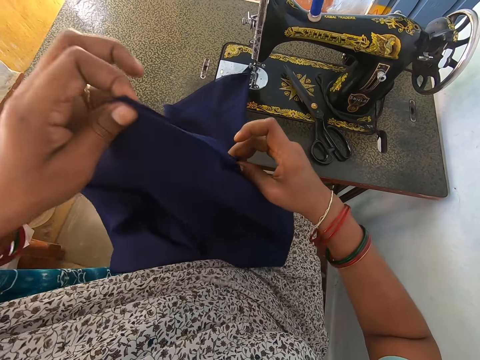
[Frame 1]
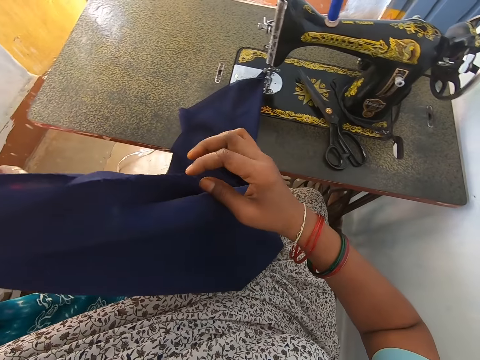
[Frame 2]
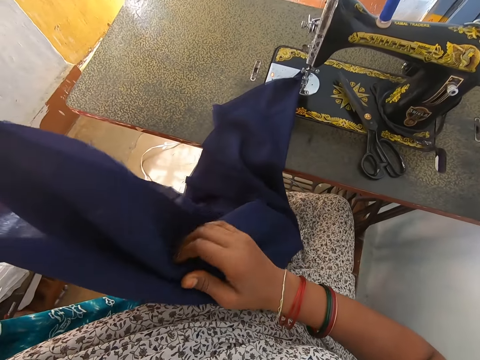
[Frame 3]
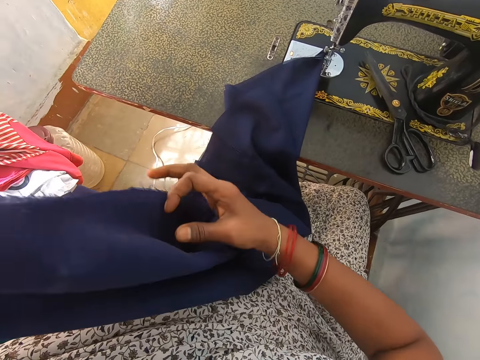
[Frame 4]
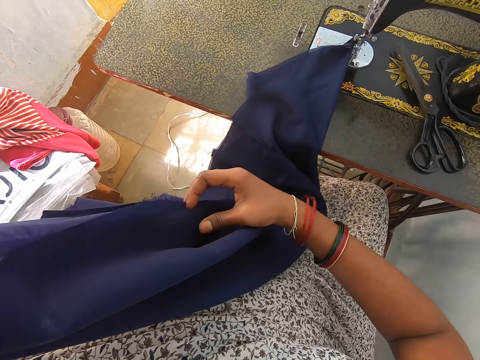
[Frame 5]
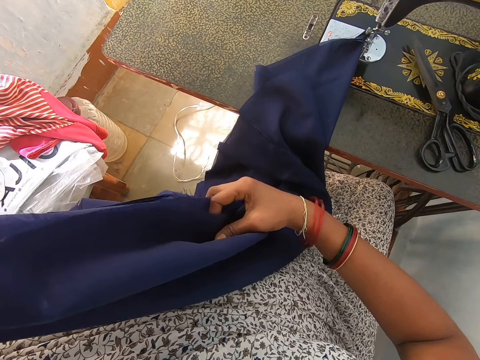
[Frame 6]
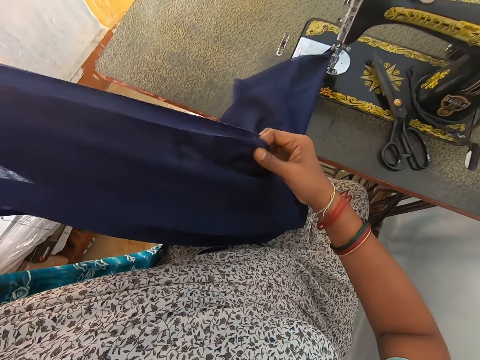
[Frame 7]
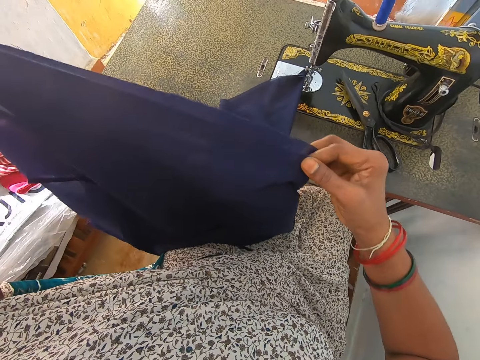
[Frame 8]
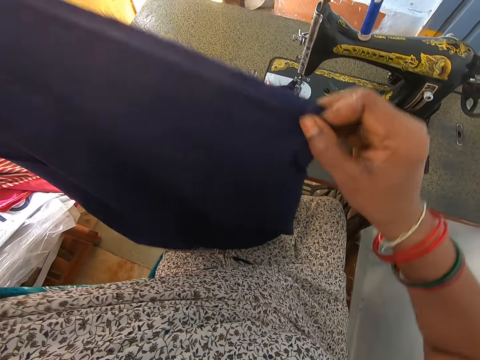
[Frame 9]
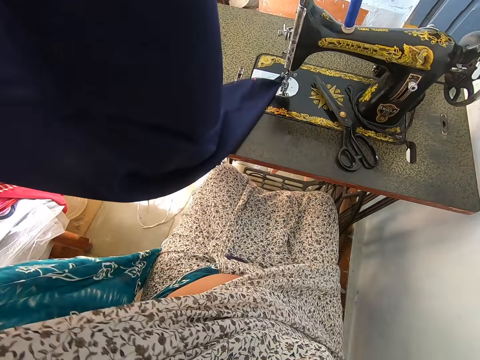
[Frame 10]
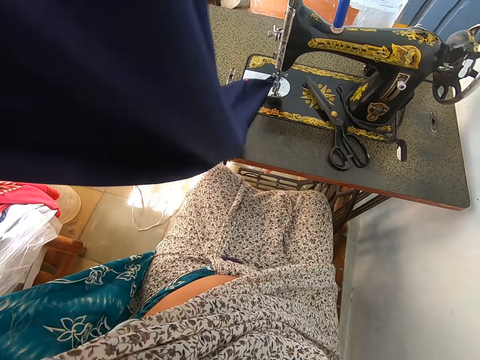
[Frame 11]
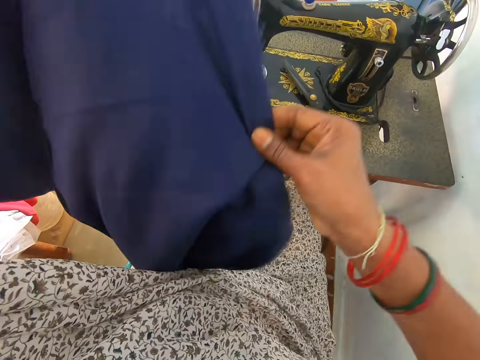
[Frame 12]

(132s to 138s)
The camera wearer puts the cloth on the sewing machine.

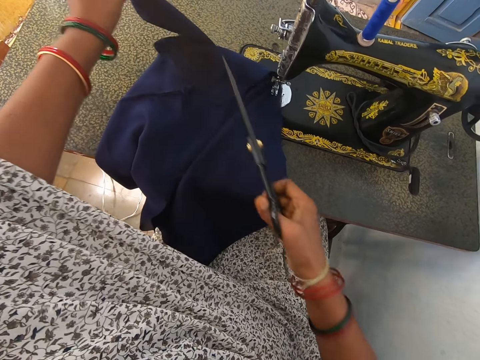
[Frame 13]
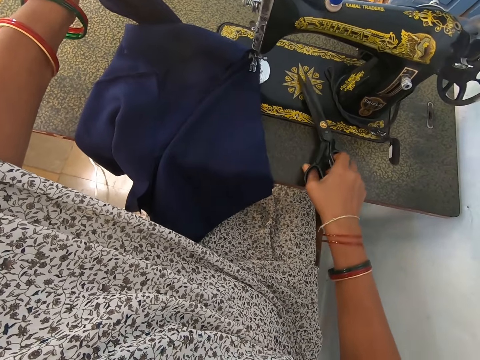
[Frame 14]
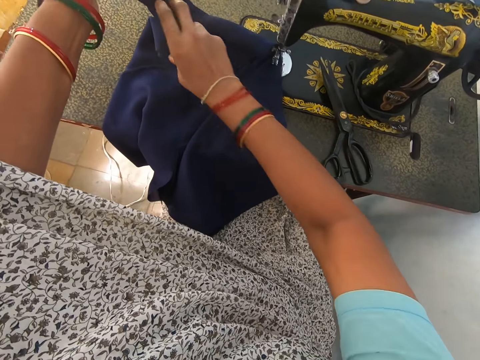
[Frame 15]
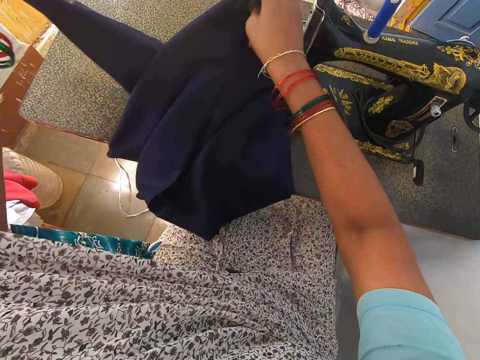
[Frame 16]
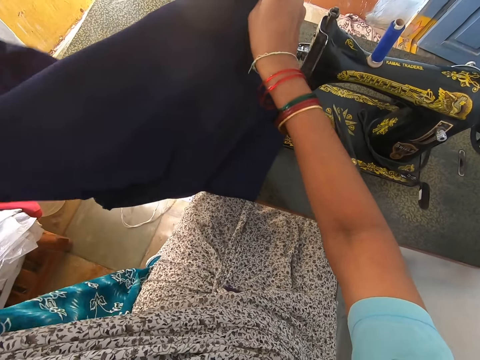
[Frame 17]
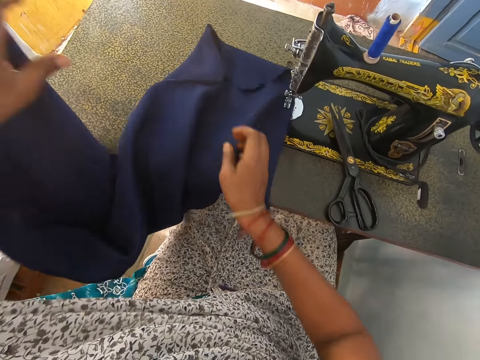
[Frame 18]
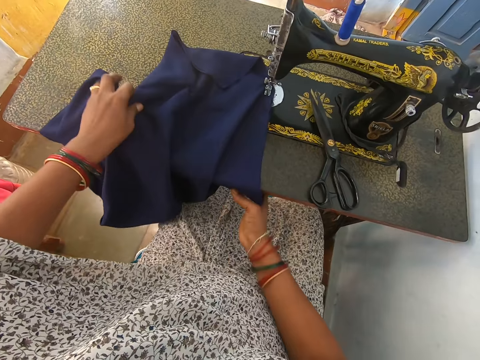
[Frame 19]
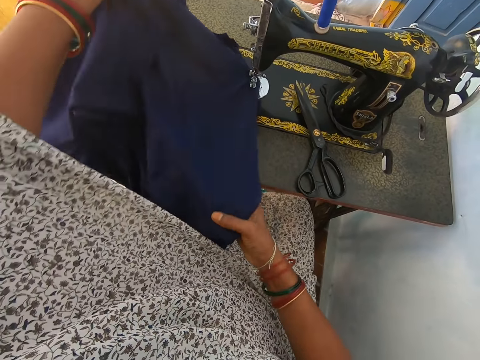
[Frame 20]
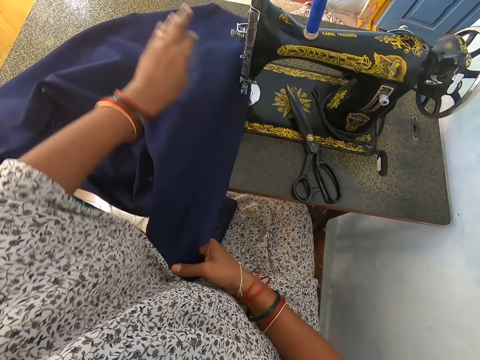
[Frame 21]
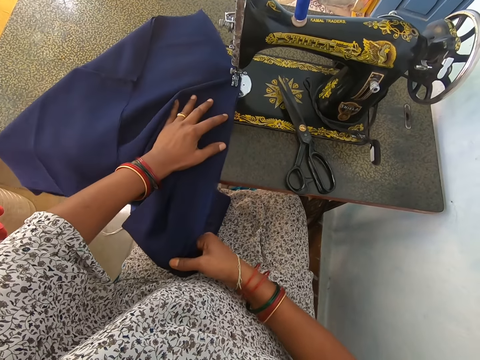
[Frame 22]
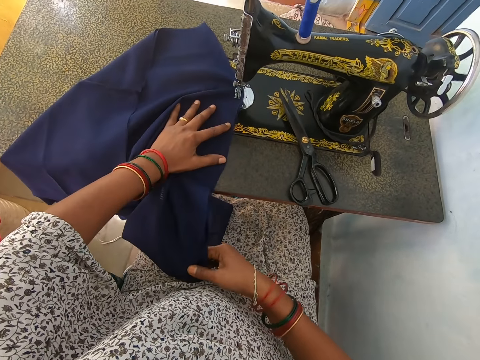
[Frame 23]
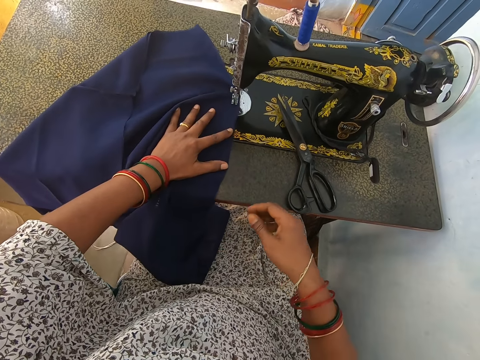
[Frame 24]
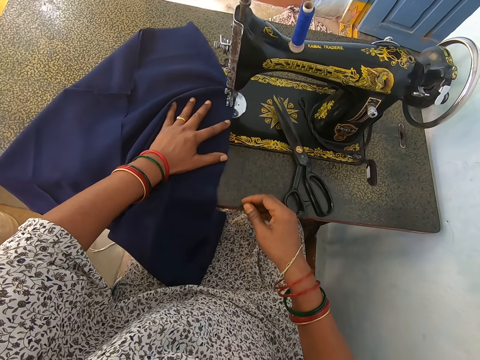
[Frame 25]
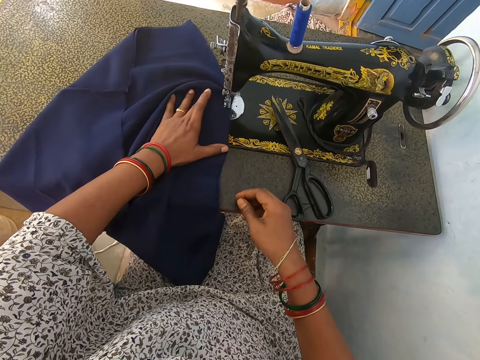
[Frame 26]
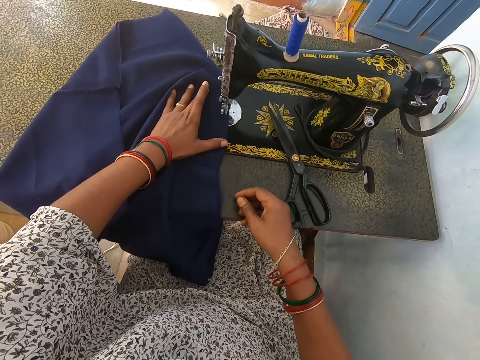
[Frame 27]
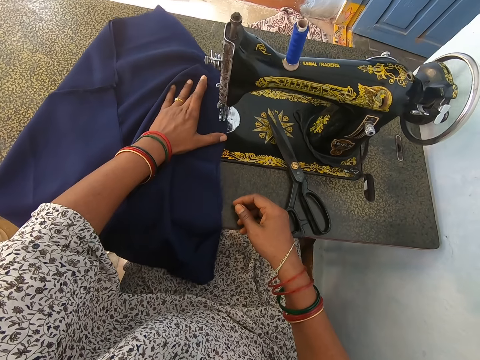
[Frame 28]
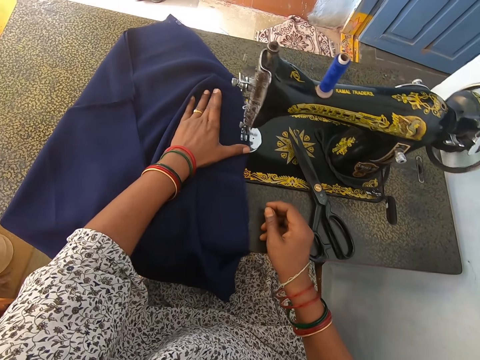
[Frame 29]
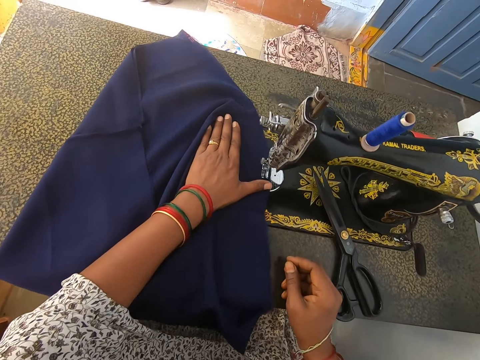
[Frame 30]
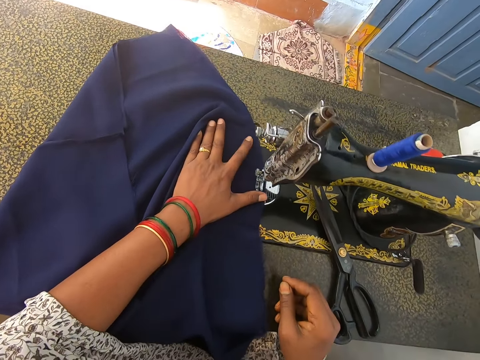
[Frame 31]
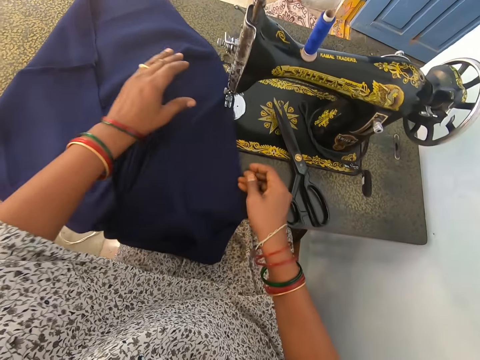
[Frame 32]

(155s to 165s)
The camera wearer puts the scissors on the sewing machine. They touch the fabric. They sew the fabric.

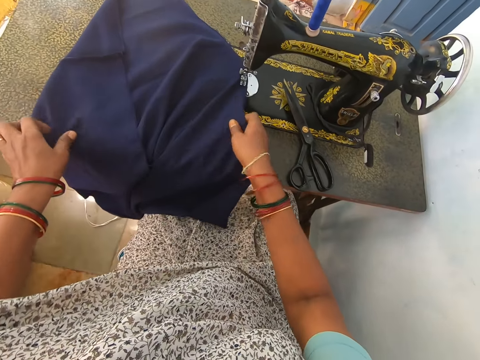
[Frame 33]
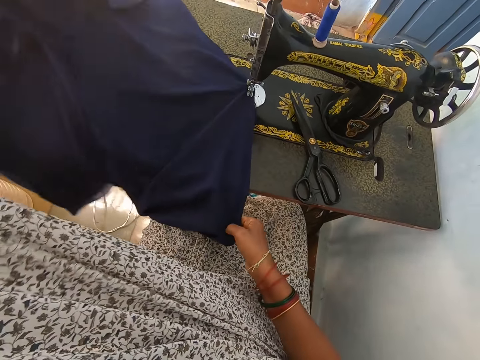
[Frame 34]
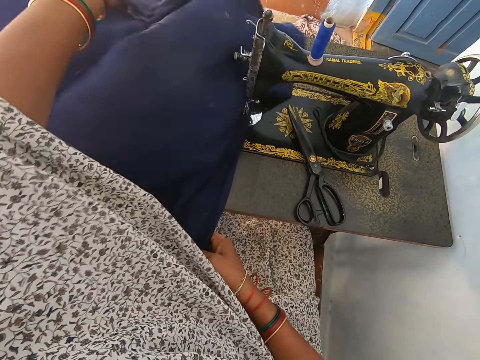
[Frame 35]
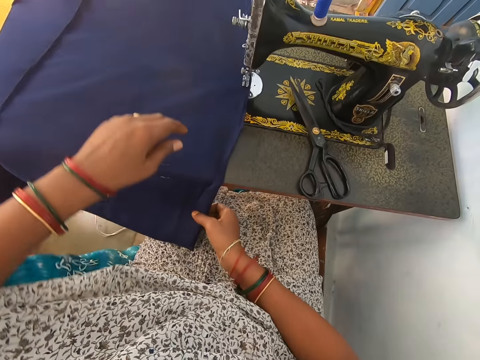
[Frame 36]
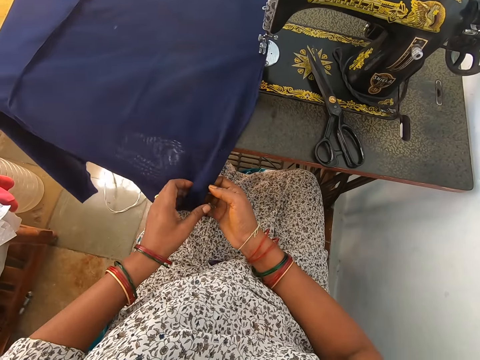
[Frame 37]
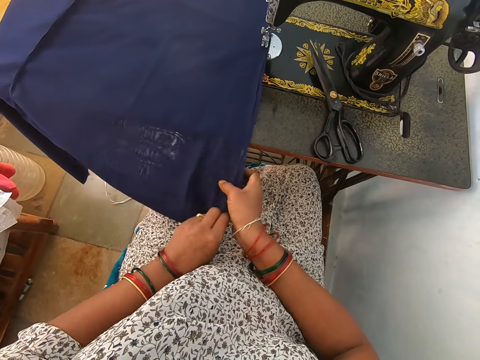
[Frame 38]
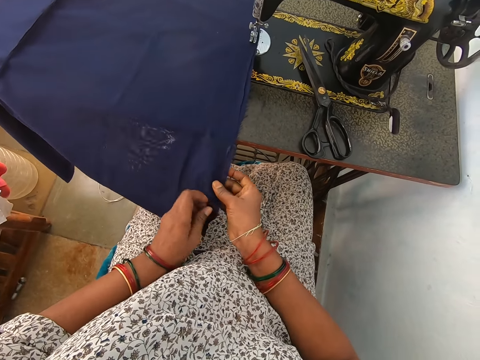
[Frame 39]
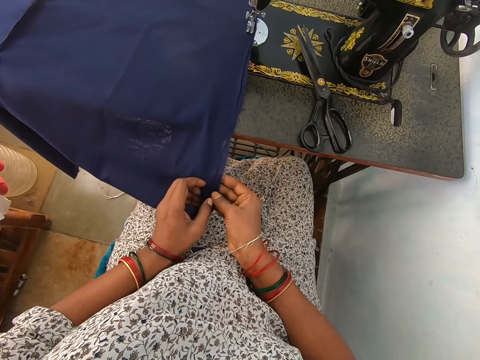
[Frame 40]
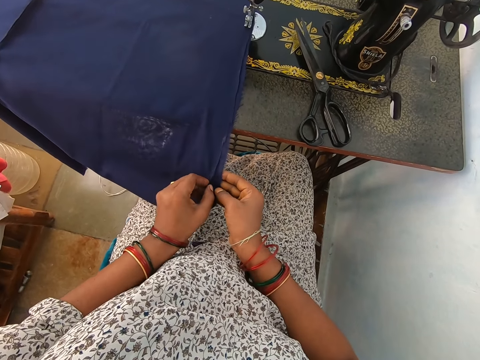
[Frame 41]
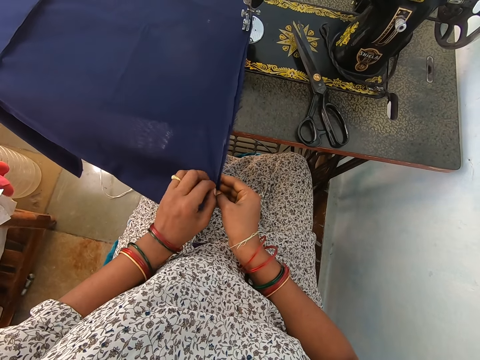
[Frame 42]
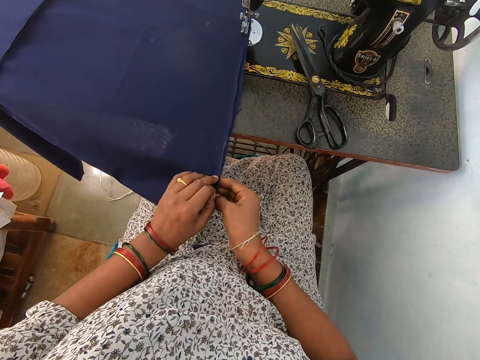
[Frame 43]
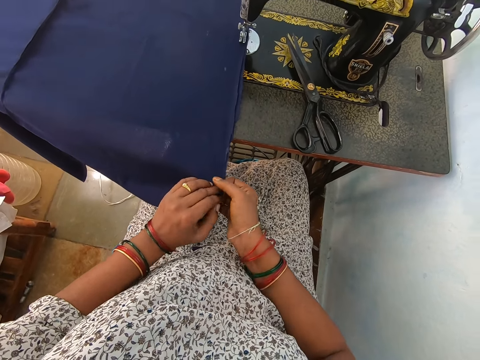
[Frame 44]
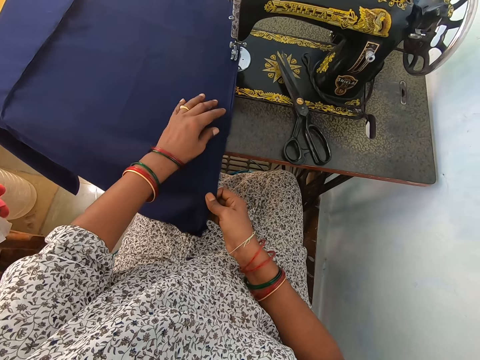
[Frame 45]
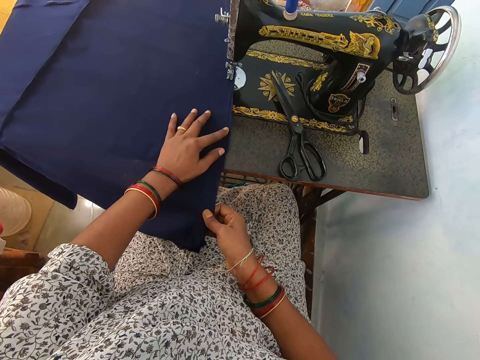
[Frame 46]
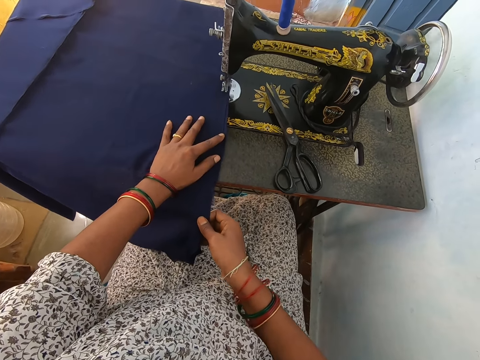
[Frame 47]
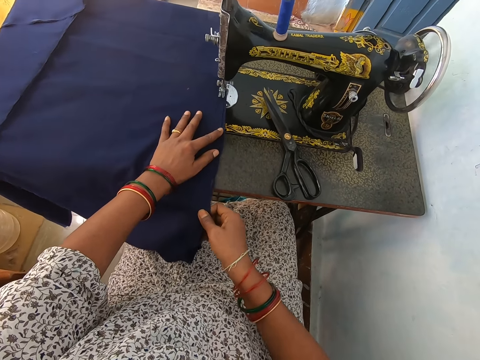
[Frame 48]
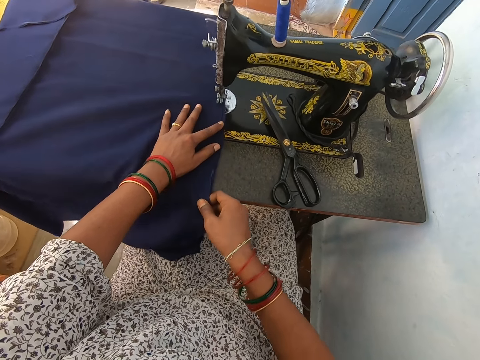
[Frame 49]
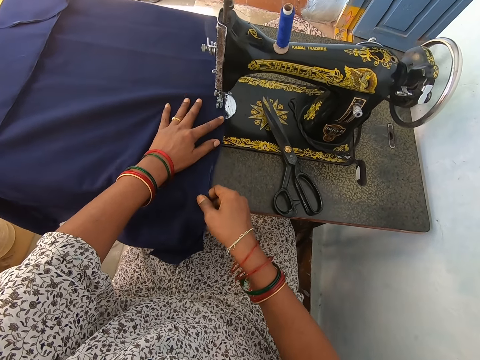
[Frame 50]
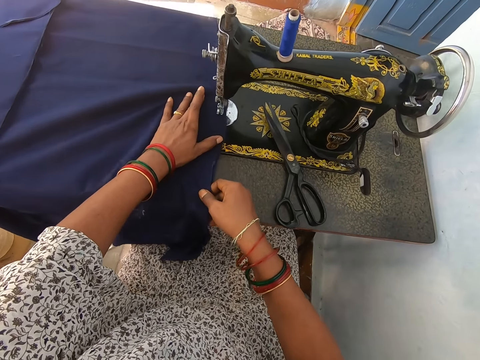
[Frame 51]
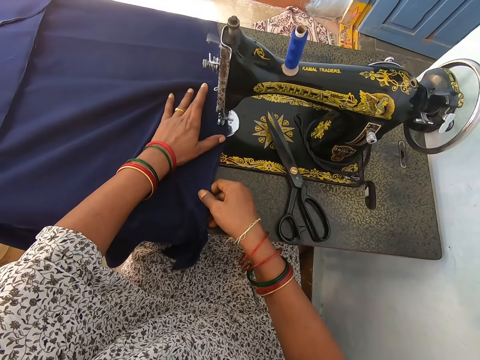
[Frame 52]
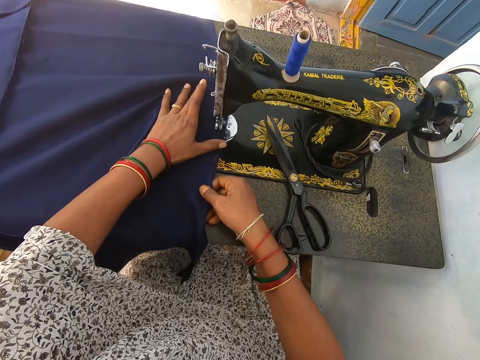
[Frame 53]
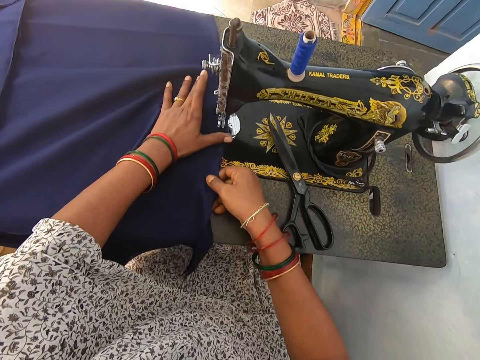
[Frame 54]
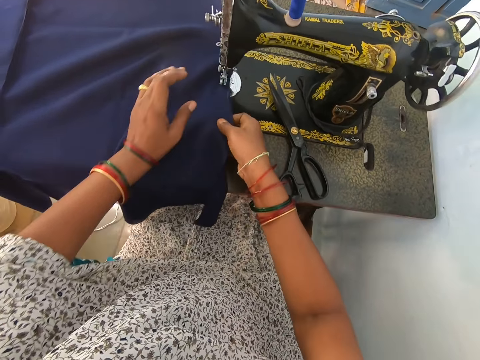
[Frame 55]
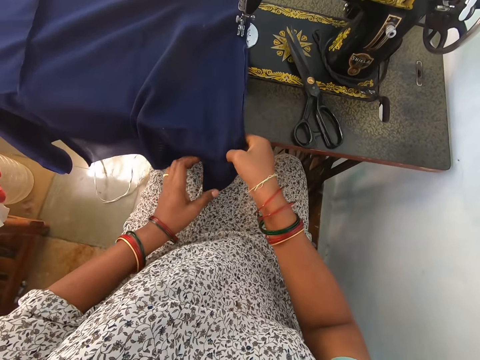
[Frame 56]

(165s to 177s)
The camera wearer stretches the fabric. They sew the fabric.
